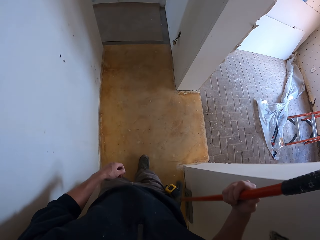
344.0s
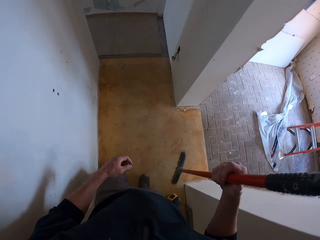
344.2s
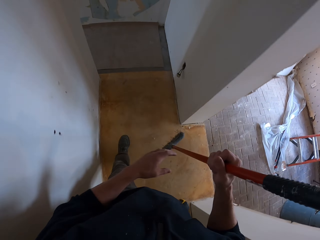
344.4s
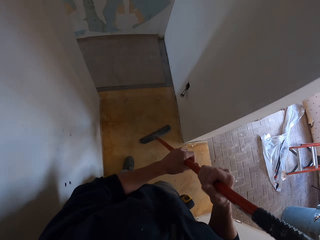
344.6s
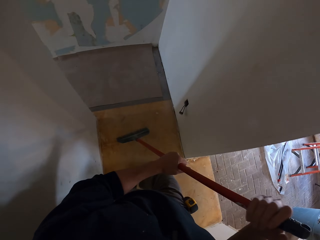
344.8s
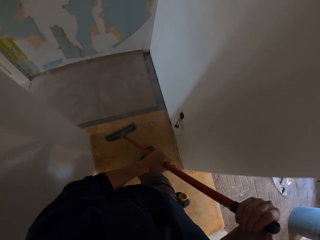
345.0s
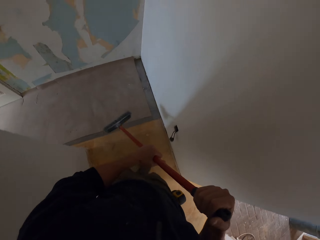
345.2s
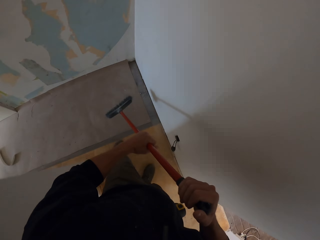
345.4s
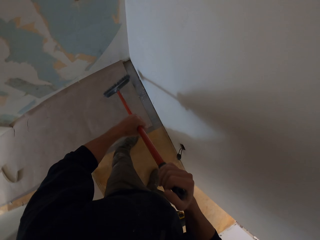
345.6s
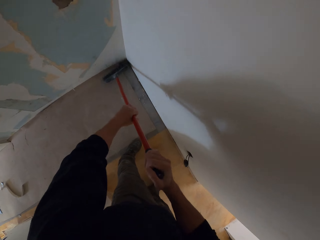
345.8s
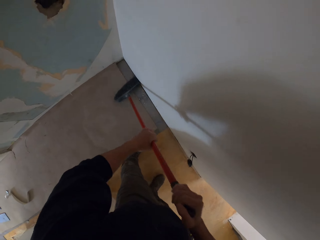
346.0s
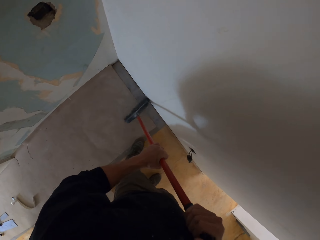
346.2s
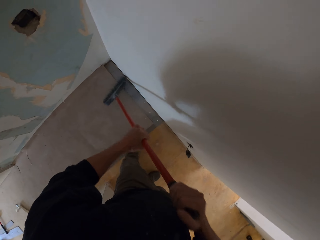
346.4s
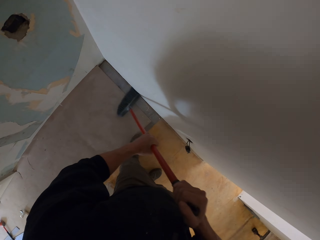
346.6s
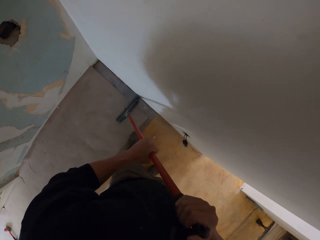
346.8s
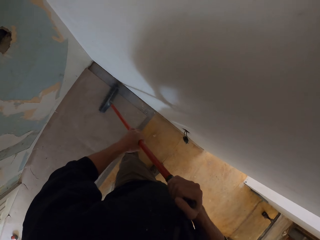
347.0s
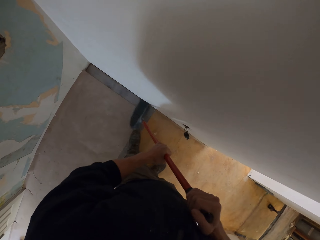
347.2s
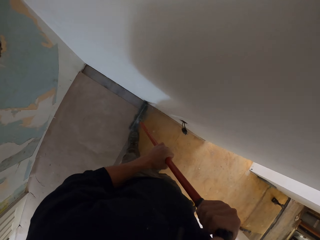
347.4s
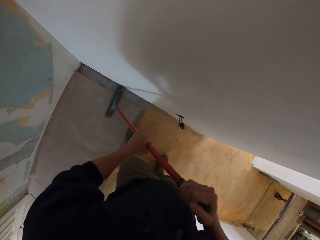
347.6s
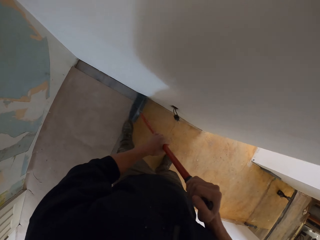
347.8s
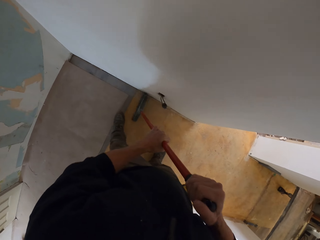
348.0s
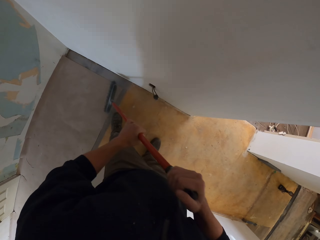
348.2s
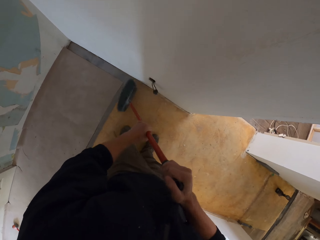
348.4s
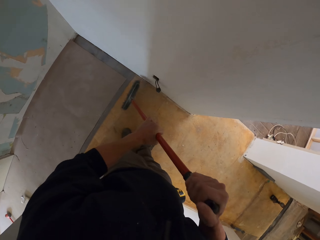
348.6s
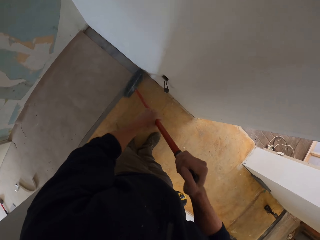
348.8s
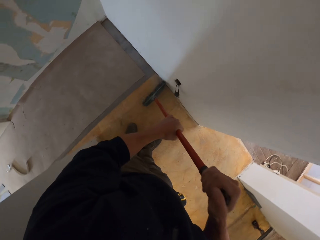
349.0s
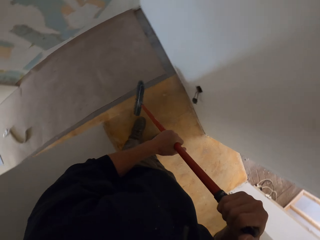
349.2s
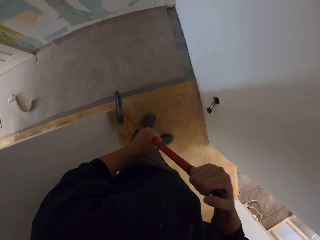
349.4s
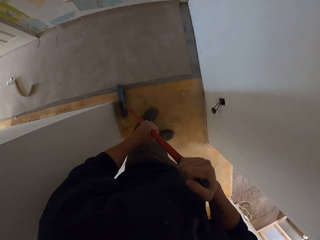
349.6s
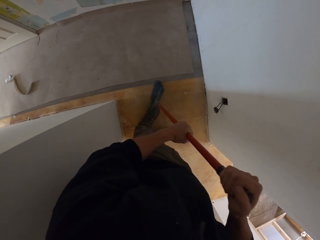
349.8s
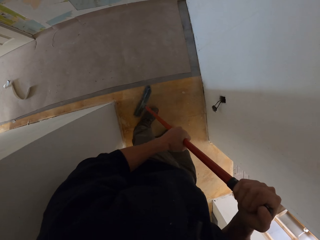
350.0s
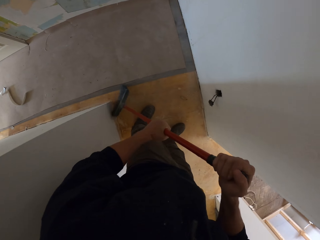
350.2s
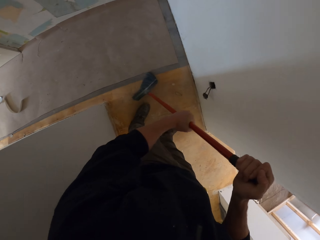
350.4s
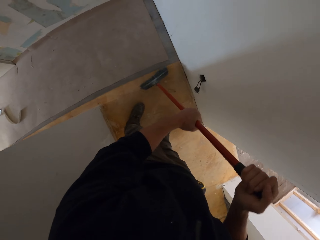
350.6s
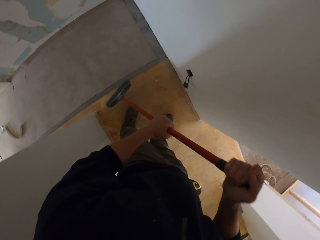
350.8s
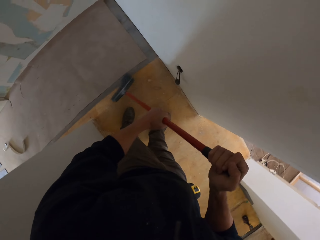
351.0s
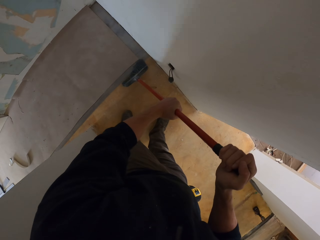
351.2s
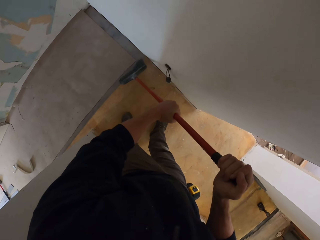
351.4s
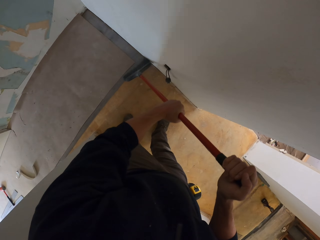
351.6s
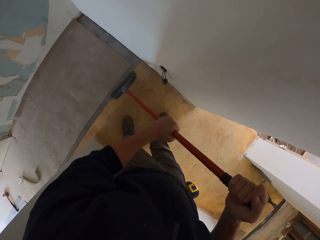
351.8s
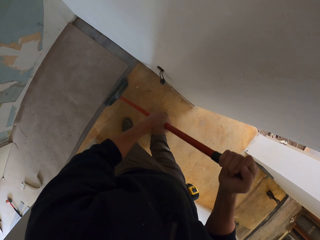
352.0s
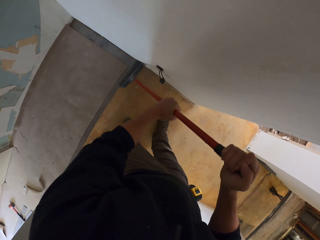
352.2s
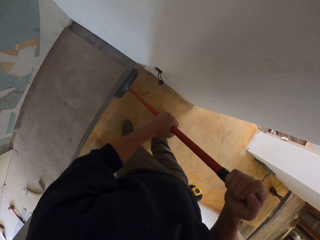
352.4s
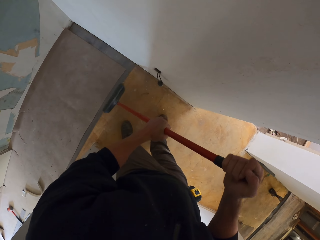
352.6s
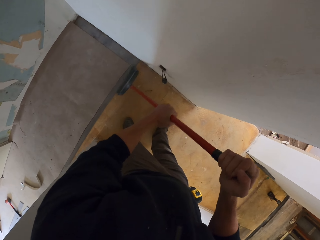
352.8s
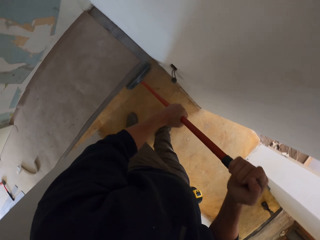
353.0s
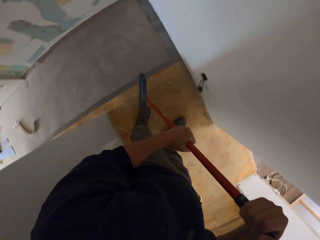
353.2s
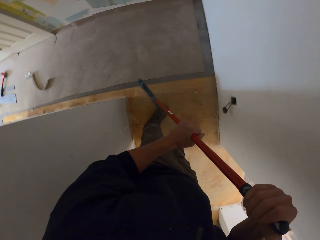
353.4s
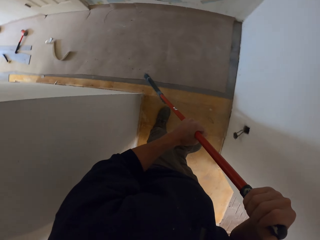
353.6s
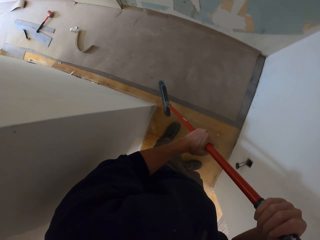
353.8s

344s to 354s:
The camera wearer holds the broom with both hands. They sweep the floor with the brush broom.

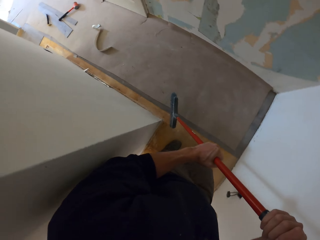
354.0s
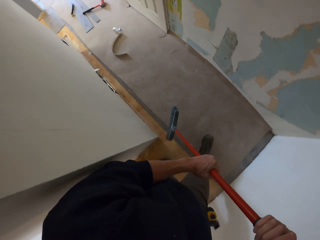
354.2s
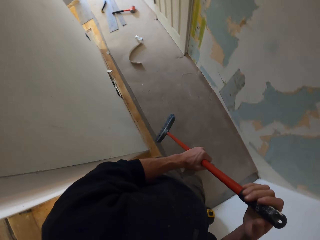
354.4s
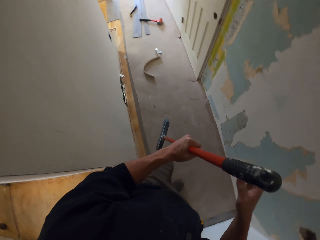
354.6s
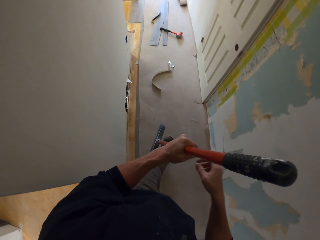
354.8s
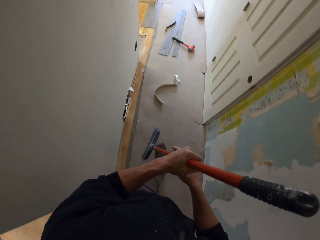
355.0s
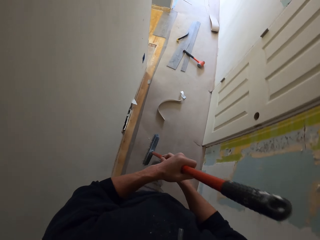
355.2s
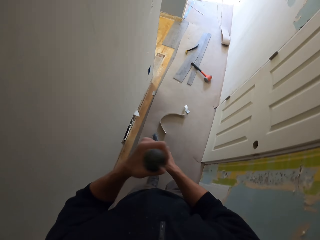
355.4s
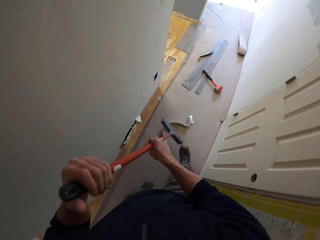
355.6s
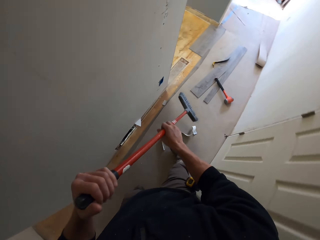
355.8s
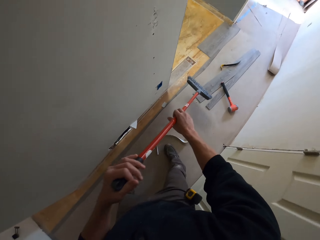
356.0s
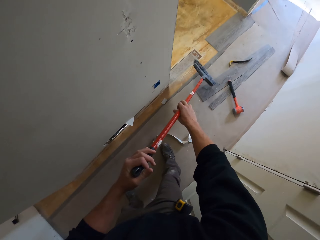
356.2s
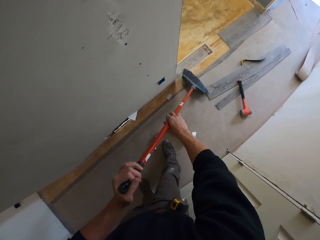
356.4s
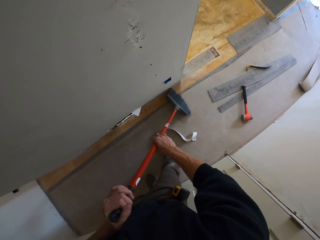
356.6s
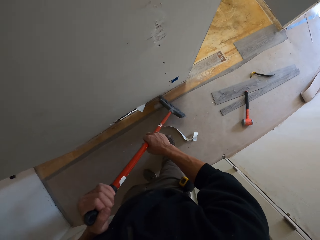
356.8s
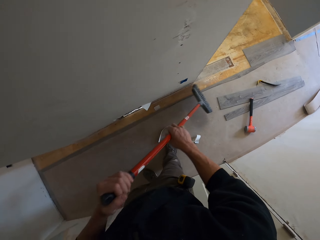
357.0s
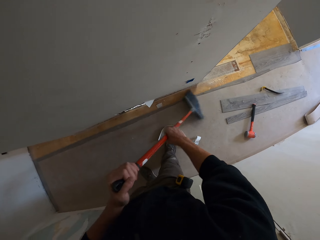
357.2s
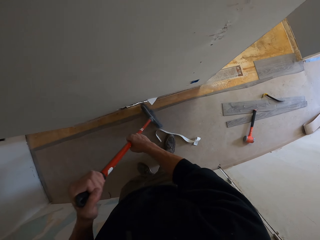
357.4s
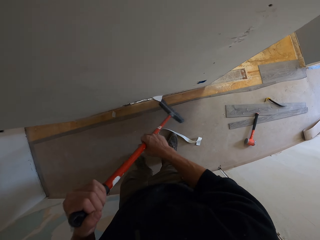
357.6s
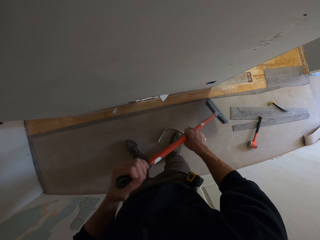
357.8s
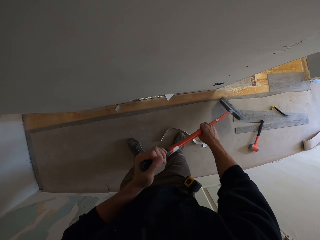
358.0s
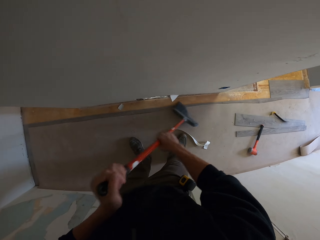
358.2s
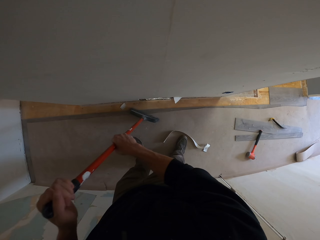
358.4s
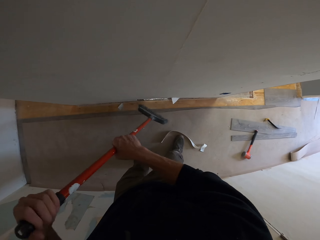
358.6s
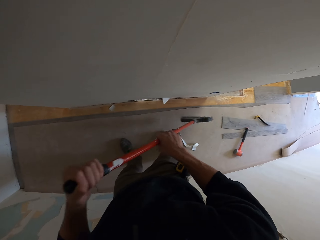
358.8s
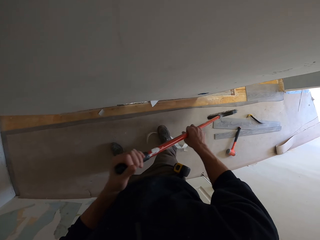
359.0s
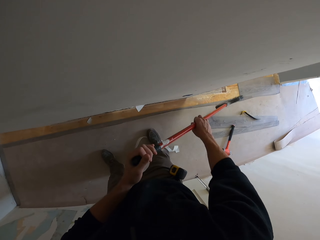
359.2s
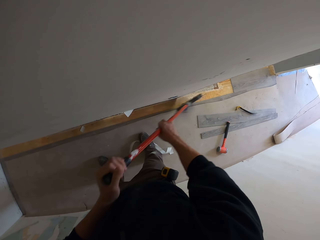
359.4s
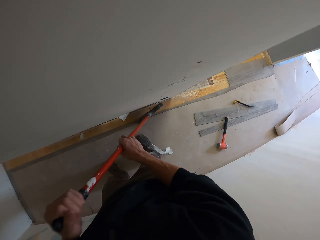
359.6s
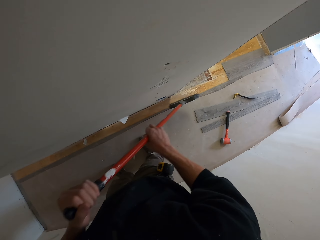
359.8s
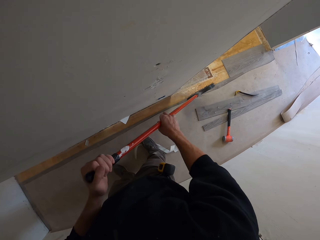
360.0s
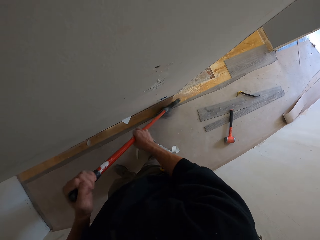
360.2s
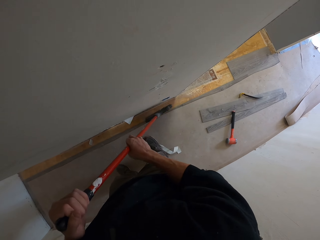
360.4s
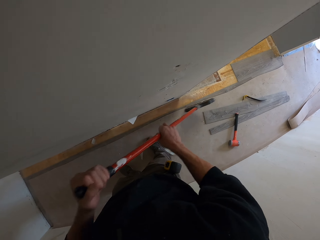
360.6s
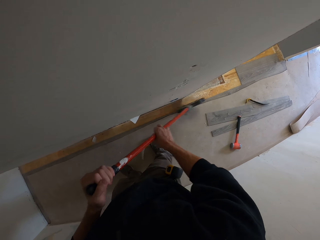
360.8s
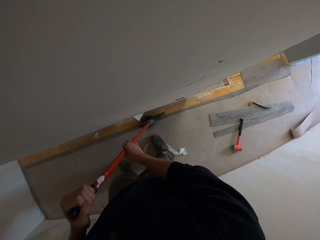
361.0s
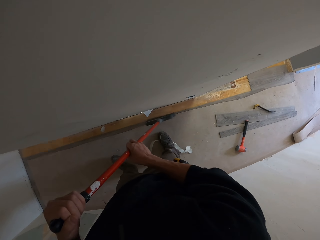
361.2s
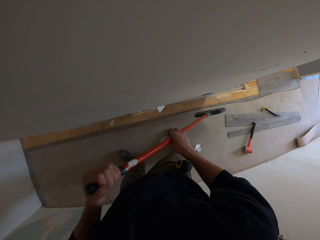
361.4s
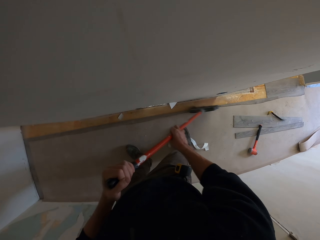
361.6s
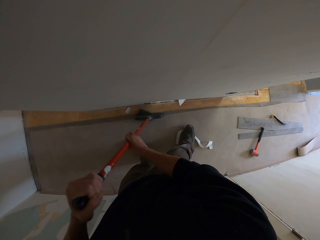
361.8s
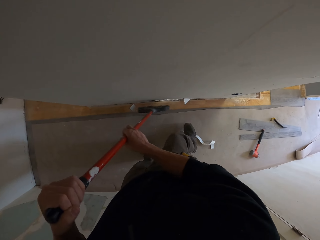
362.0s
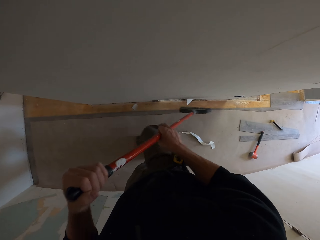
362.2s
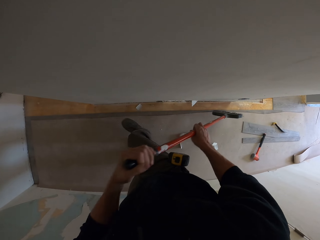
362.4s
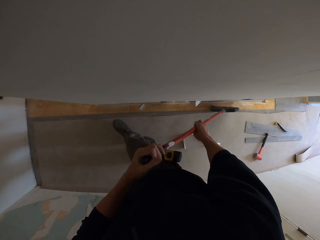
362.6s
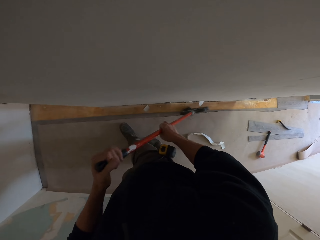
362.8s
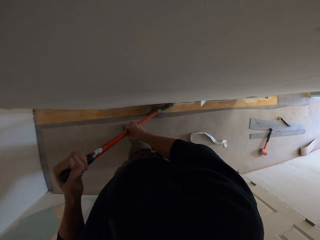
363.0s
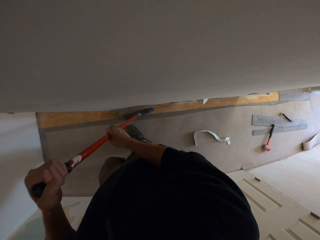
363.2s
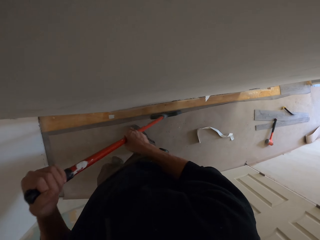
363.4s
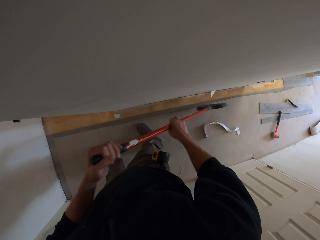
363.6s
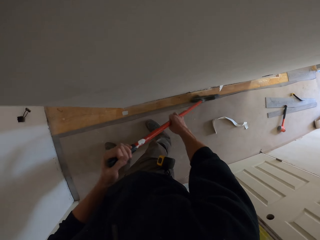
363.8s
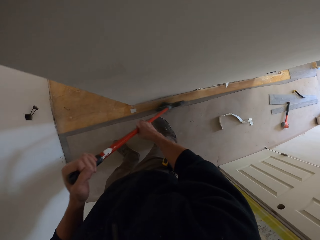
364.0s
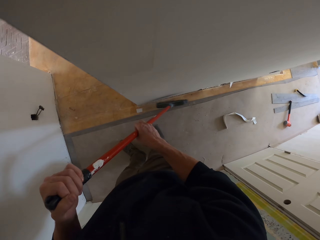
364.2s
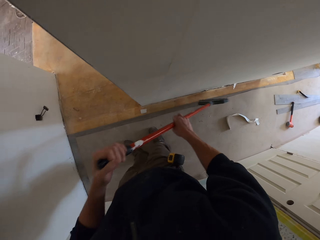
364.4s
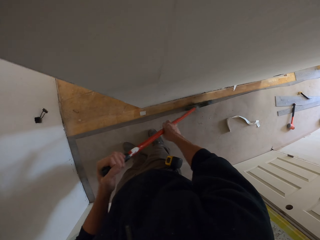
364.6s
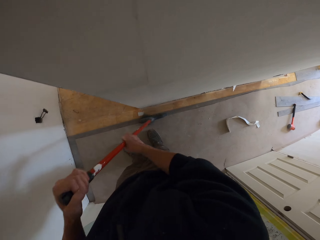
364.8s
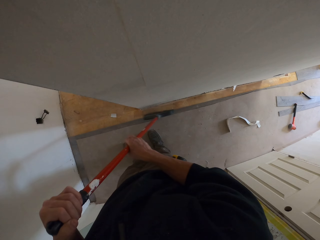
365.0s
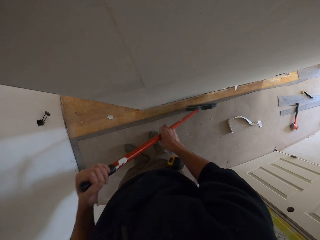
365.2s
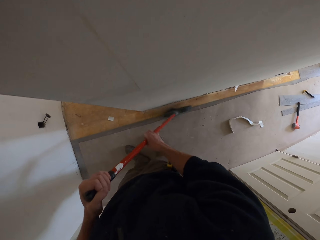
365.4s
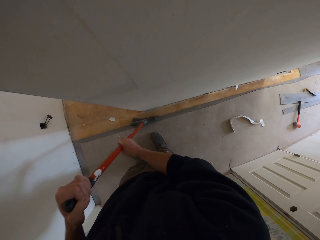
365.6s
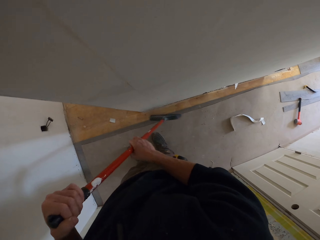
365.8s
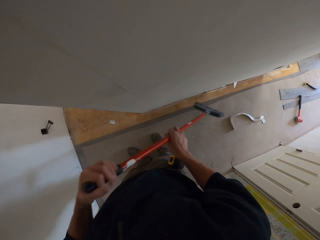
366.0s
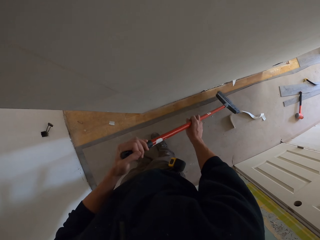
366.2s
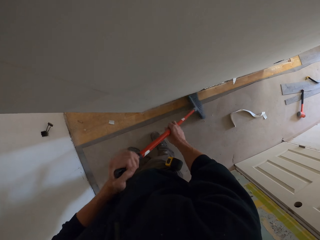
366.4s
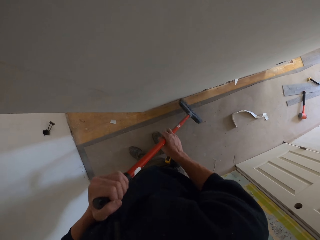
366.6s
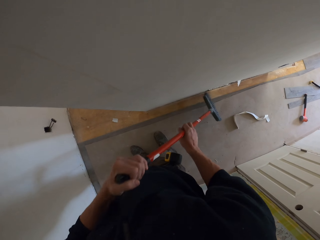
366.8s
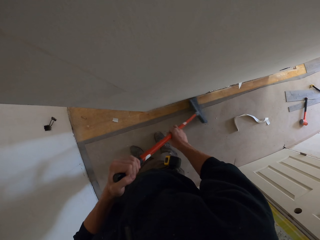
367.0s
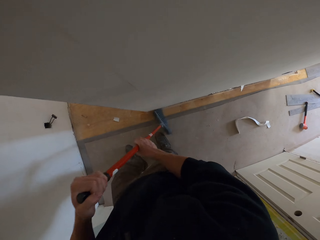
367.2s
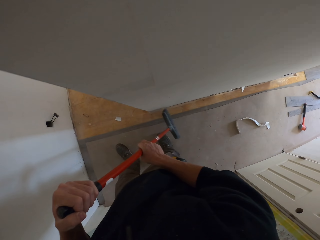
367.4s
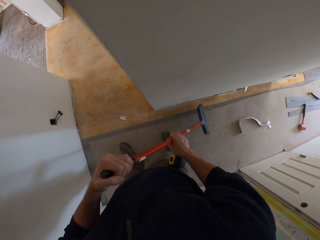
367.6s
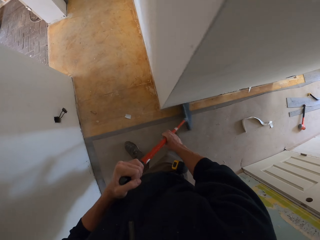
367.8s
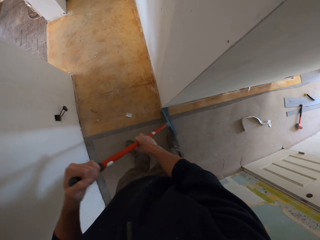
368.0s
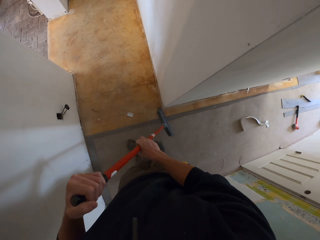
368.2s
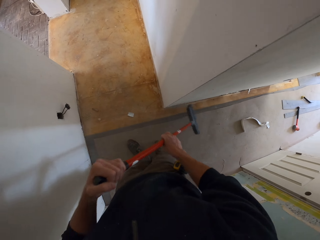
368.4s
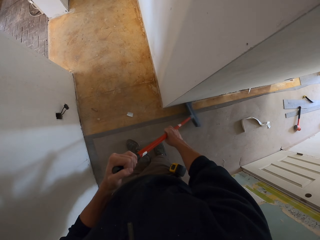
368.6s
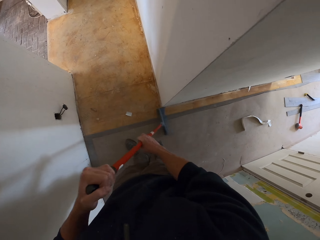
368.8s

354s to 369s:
The camera wearer holds the brush broom. They move along the corridor. They sweep the floor with the brush broom. They walk around.
